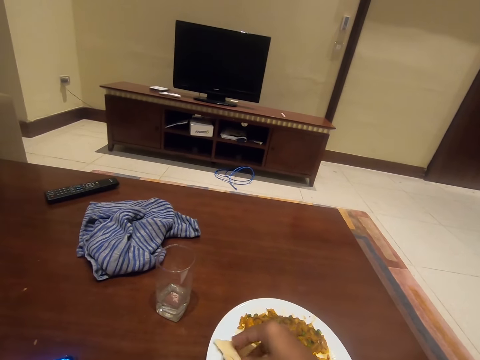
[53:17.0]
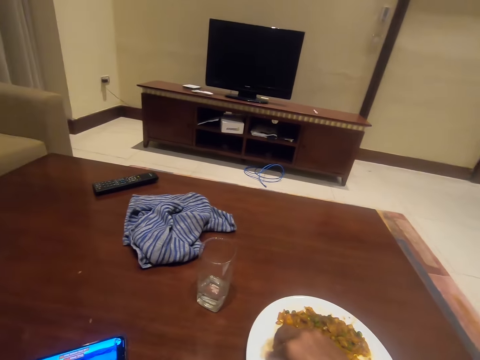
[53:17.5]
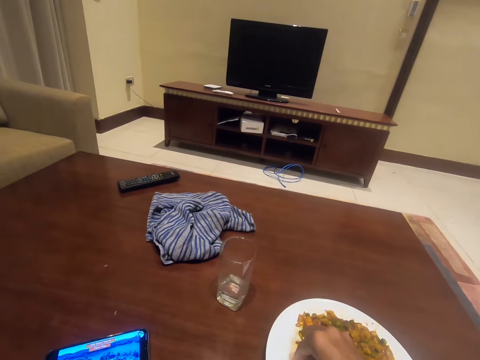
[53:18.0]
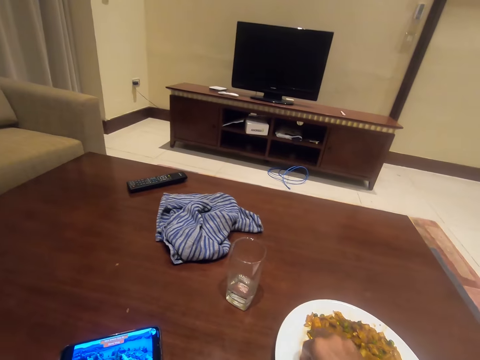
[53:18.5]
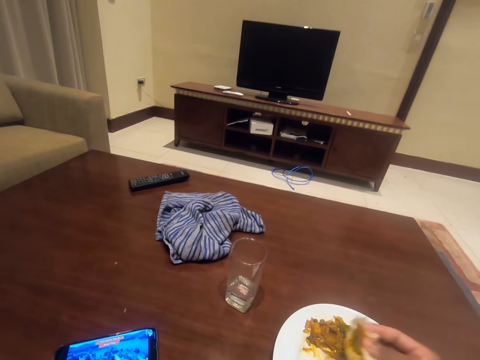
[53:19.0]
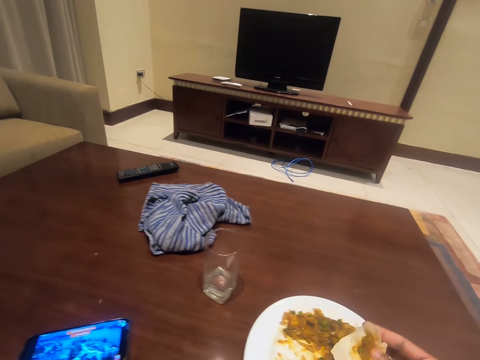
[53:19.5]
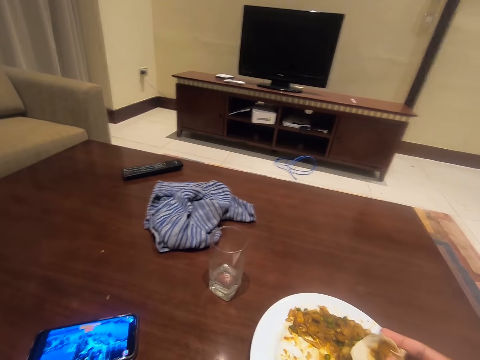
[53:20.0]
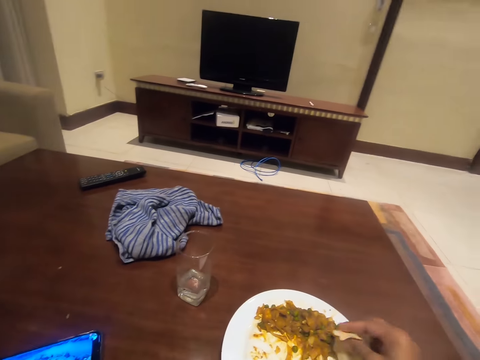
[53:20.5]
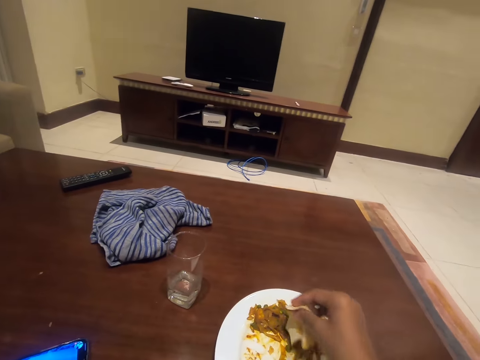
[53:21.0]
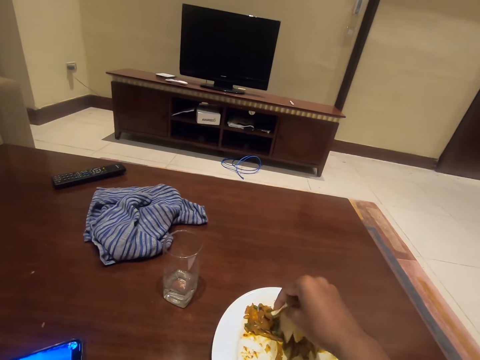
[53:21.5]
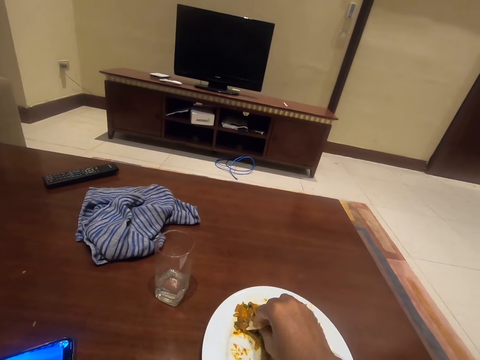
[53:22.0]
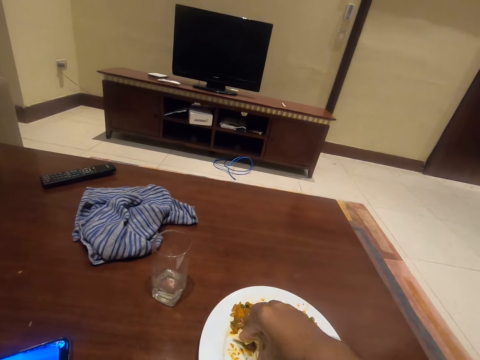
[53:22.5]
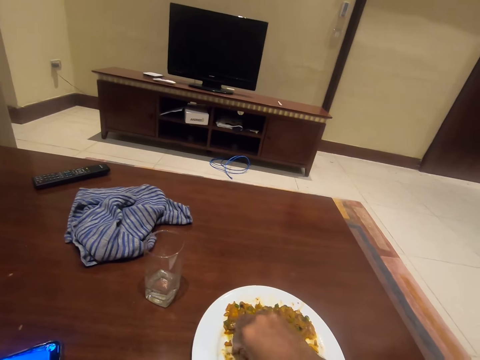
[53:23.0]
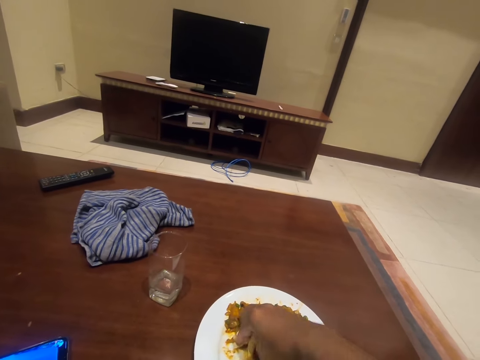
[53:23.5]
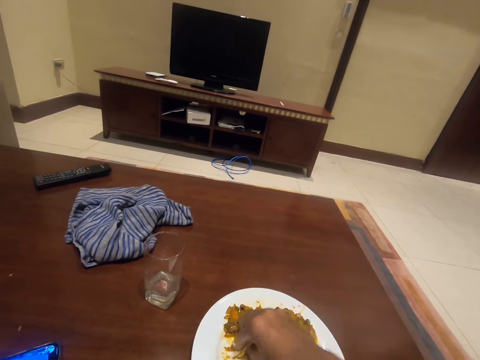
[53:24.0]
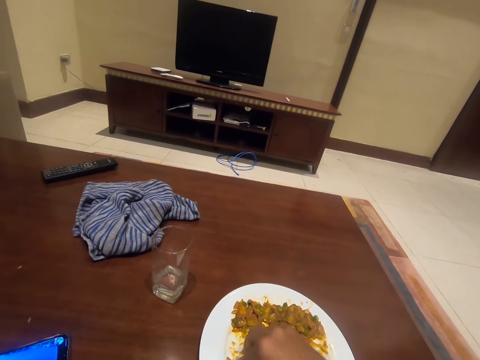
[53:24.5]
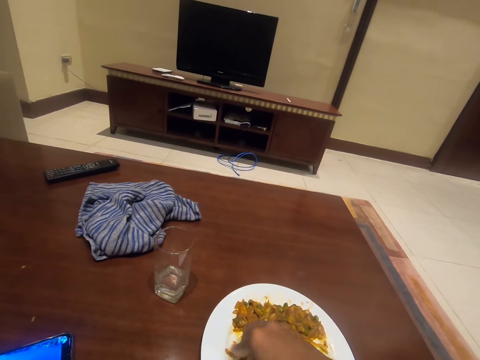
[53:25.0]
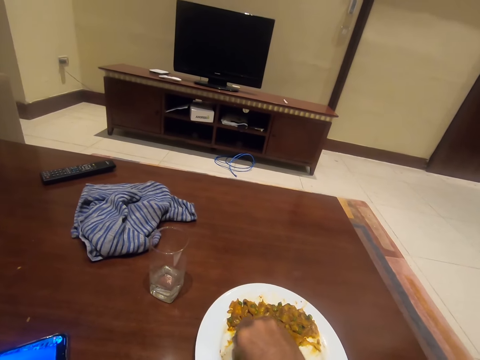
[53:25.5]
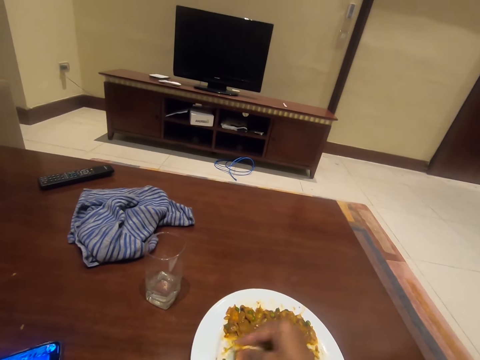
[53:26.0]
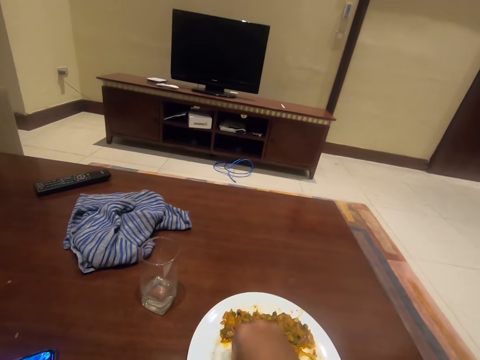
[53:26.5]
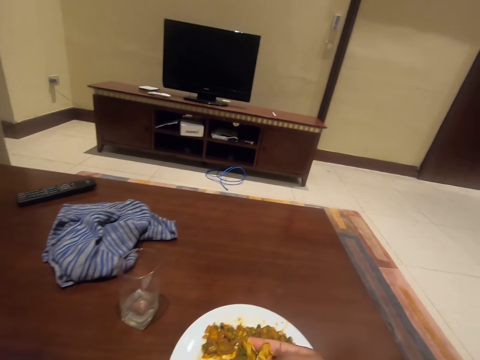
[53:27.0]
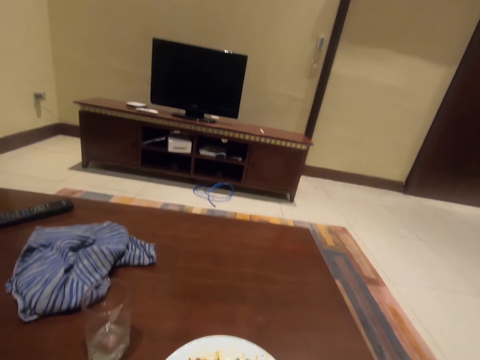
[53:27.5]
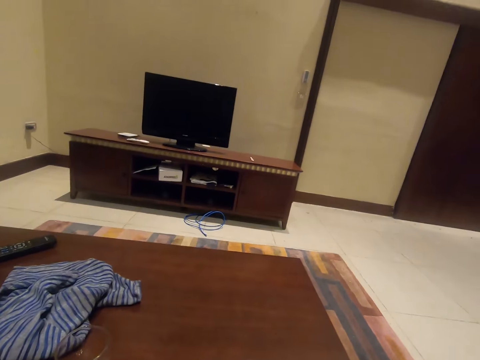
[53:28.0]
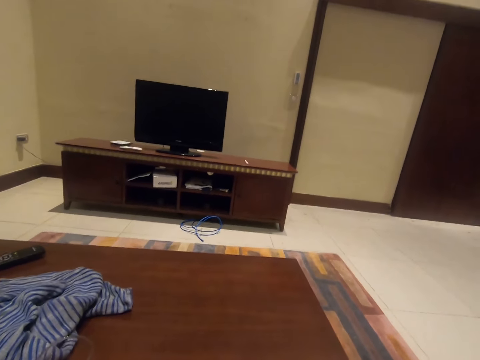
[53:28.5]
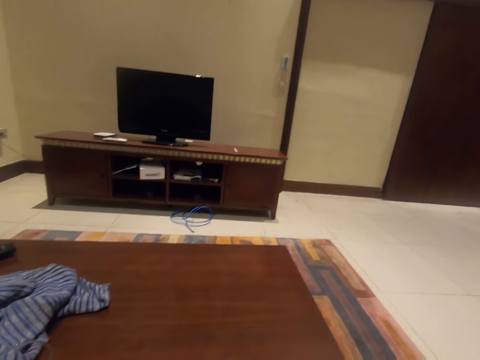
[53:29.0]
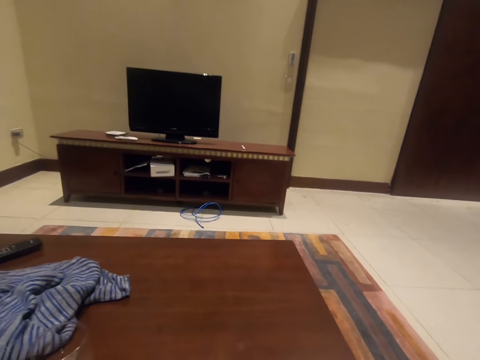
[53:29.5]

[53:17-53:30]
The camera wearer takes the food from the plate with a hand. They look at the food on the hand. They take the food from the plate with a hand. They look around.

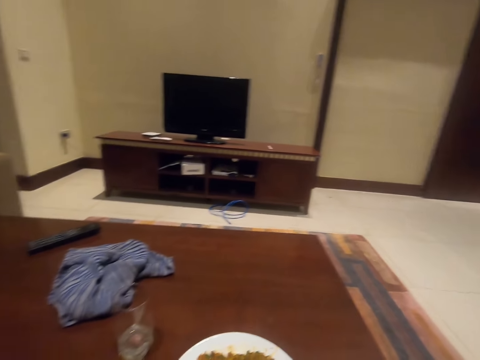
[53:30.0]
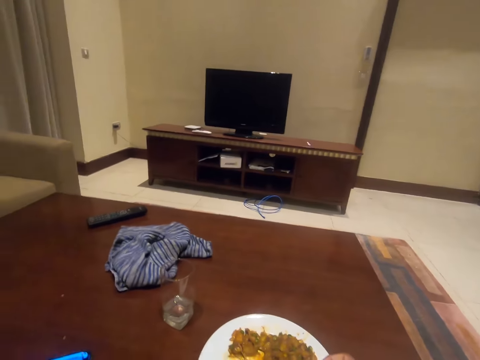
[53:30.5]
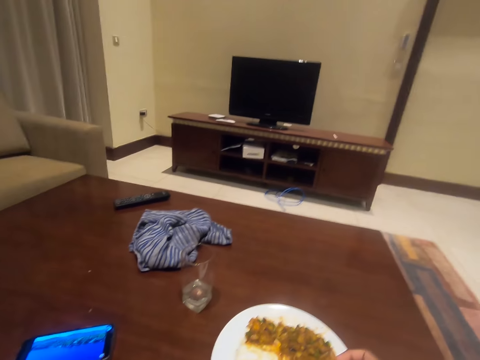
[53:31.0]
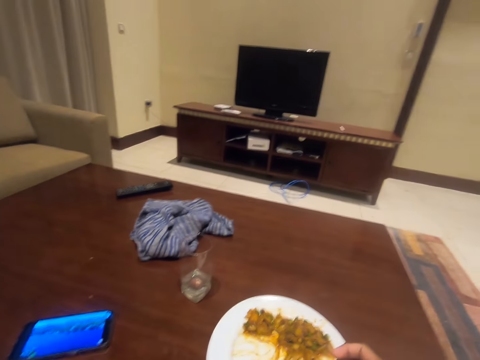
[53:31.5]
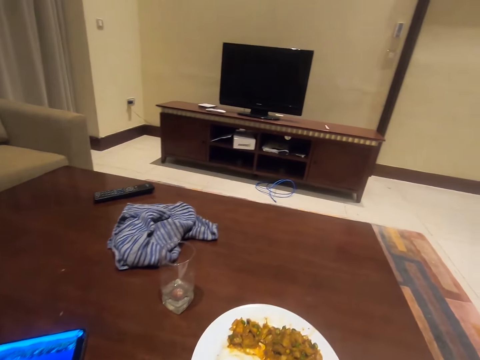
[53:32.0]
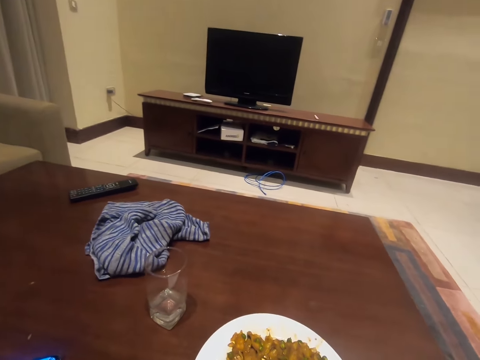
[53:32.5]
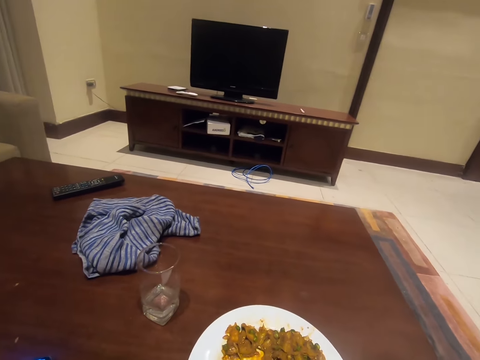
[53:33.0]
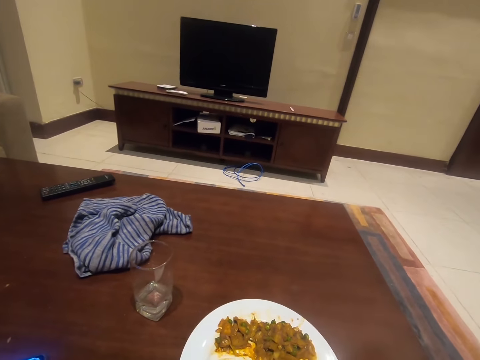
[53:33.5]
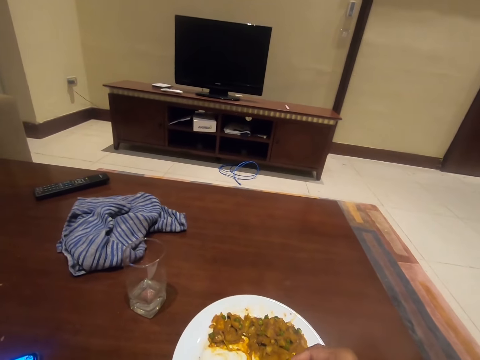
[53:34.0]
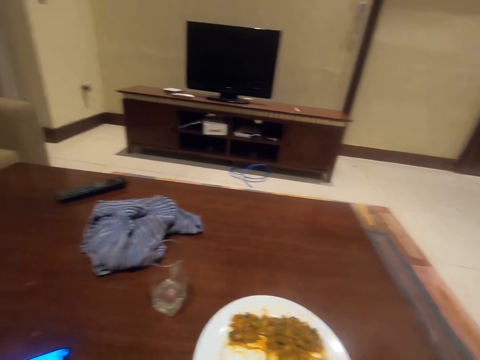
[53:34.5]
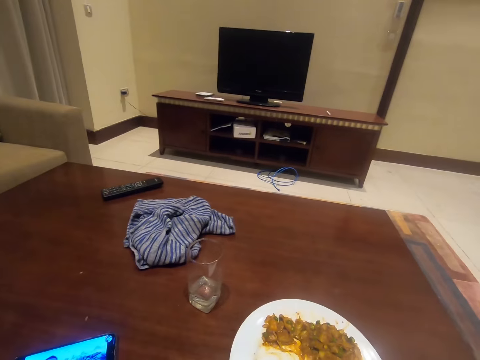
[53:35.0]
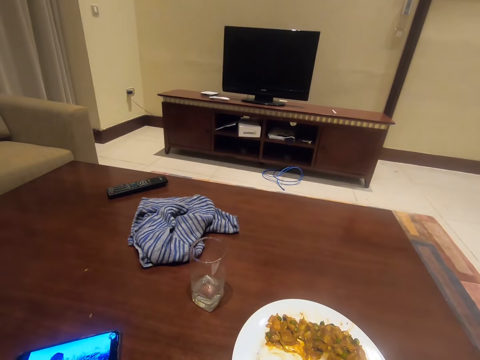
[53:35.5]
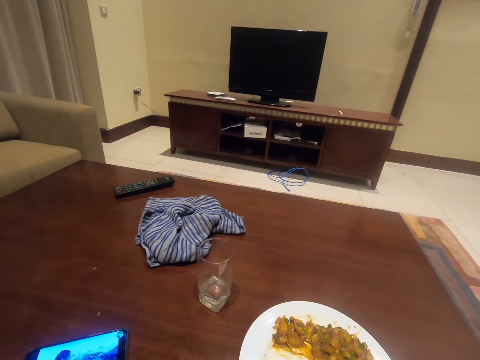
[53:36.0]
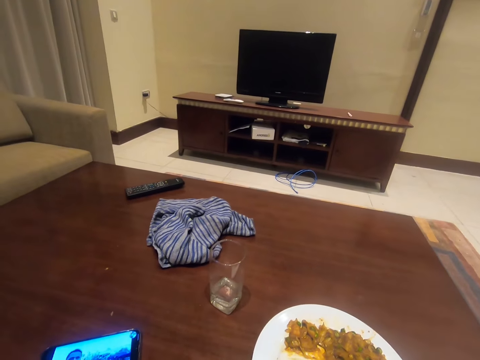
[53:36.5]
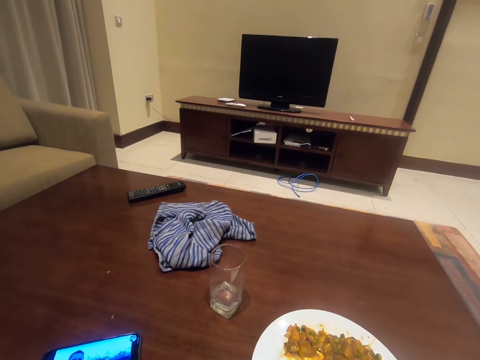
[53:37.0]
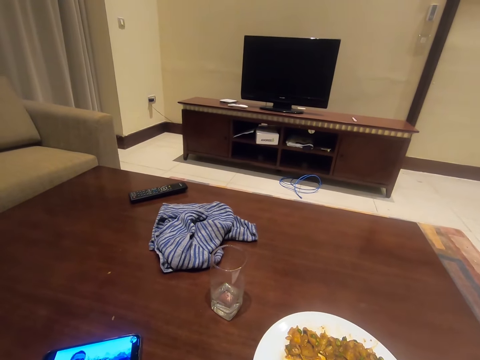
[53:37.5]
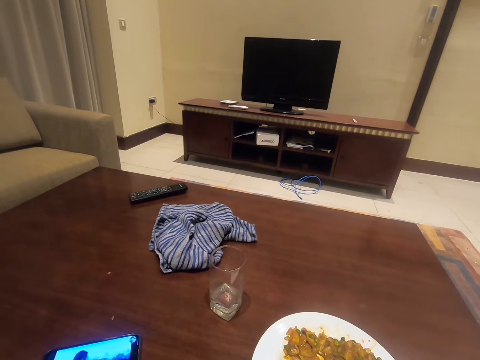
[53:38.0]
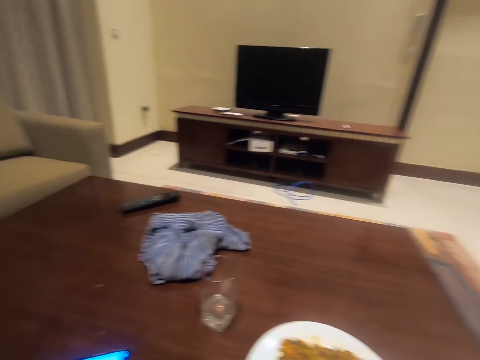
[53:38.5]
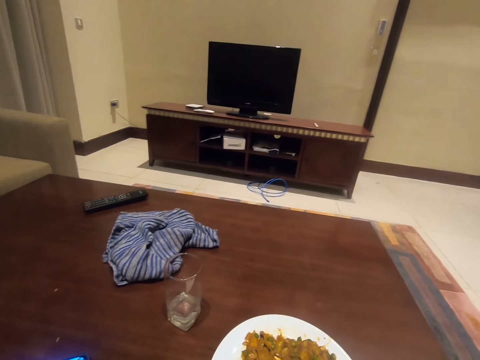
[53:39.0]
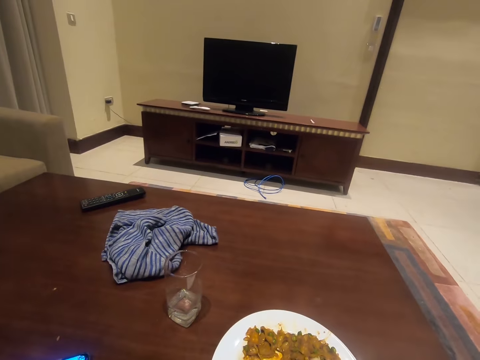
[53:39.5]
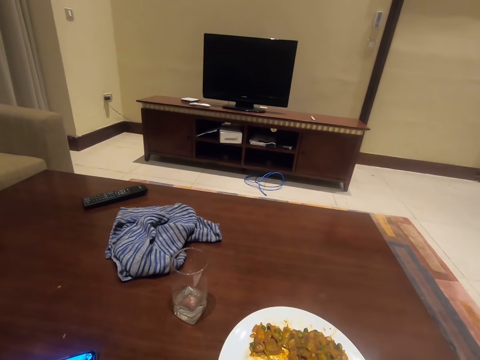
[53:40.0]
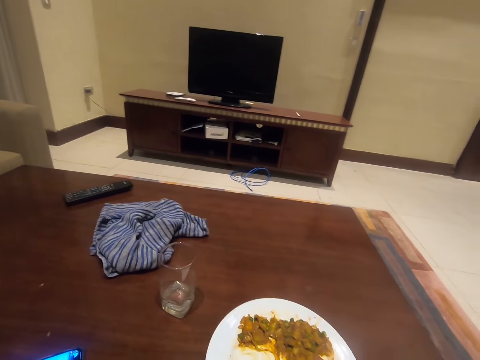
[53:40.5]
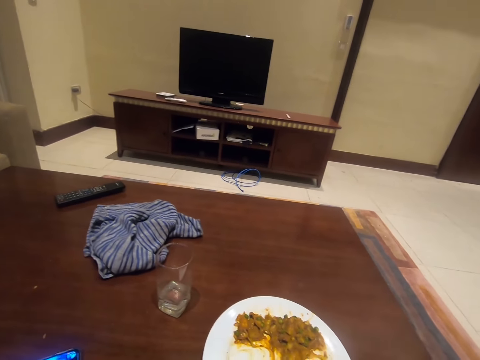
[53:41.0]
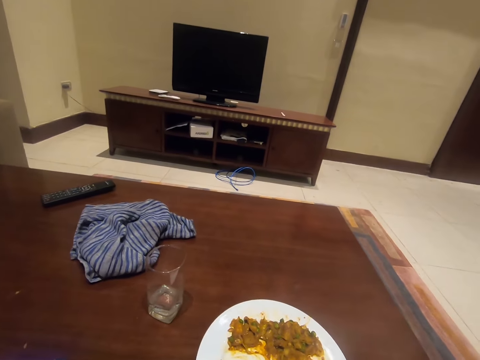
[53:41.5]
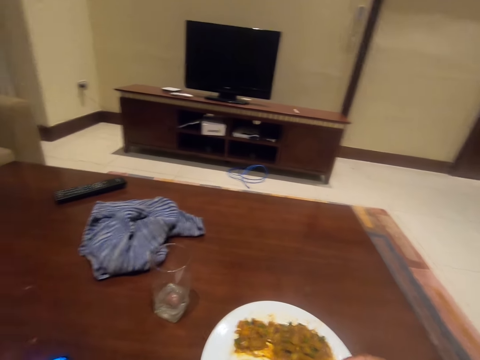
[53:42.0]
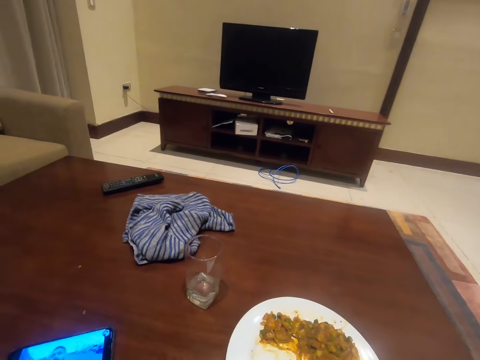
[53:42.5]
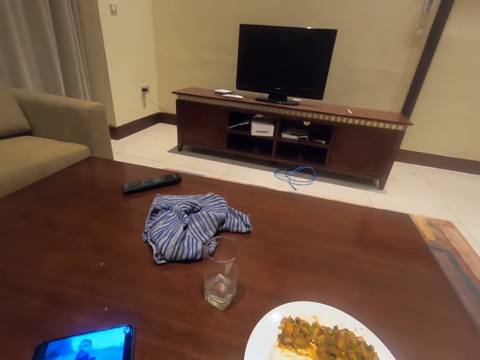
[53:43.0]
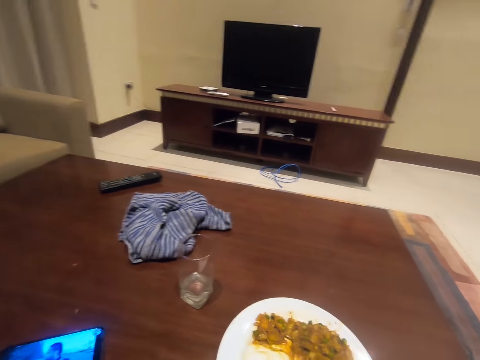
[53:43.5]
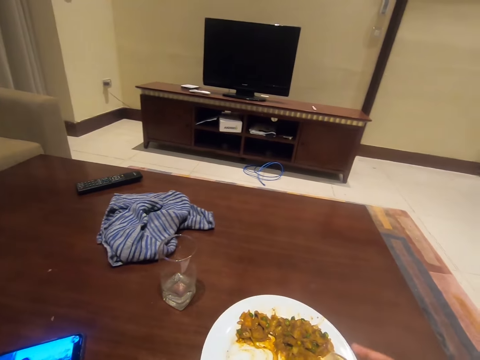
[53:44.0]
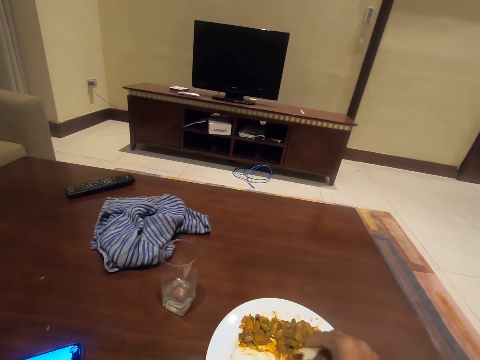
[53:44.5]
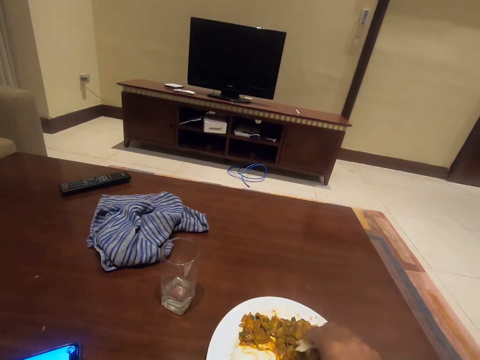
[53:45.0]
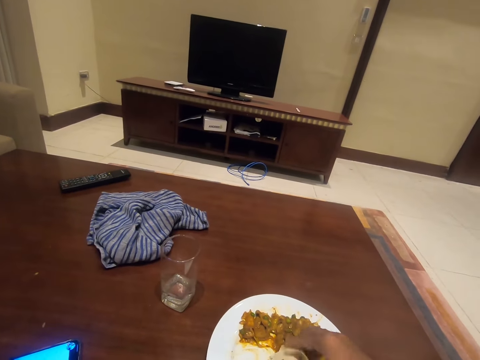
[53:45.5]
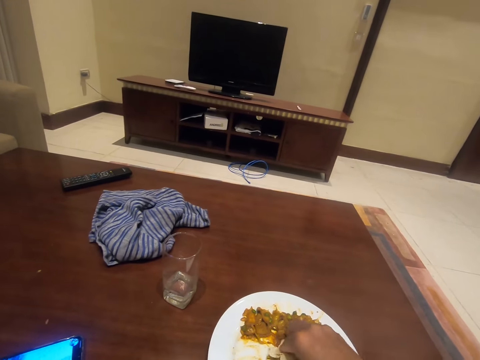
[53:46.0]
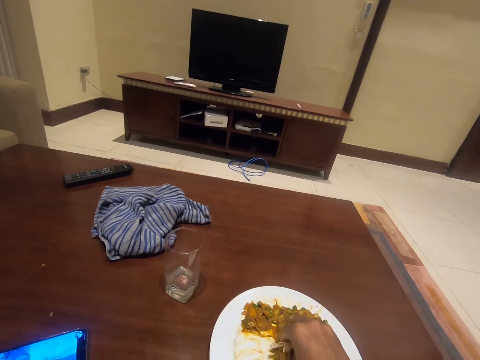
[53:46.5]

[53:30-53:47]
The camera wearer looks at the phone. They look around. They look at the phone. They look around. They look at the phone. They touch the food on the plate with a hand.
